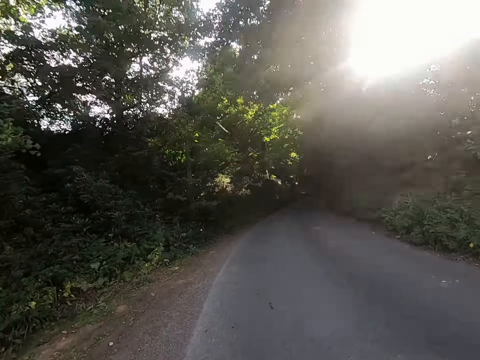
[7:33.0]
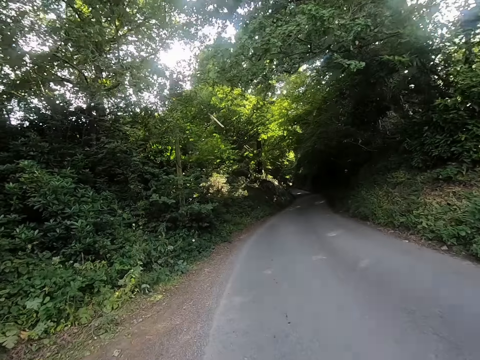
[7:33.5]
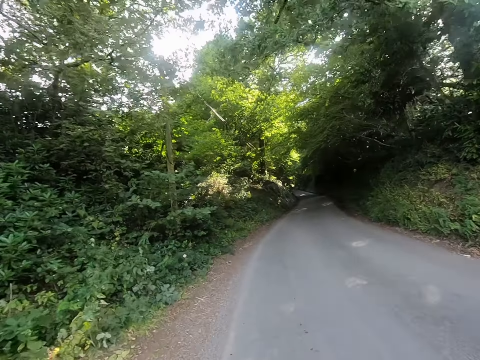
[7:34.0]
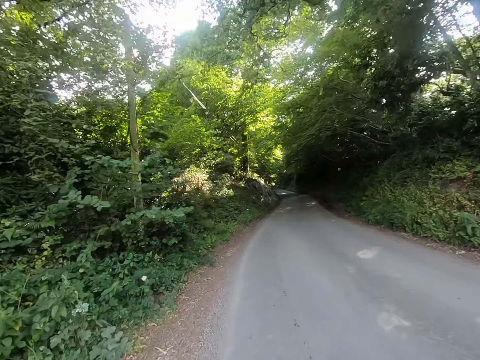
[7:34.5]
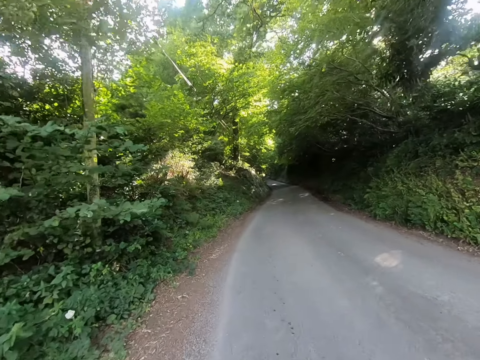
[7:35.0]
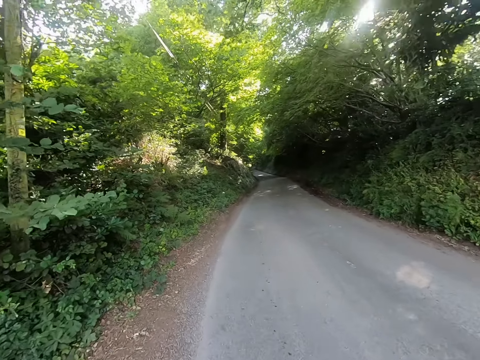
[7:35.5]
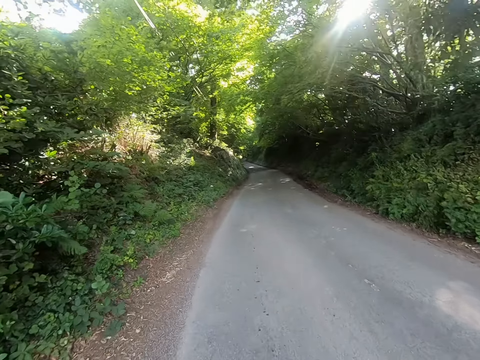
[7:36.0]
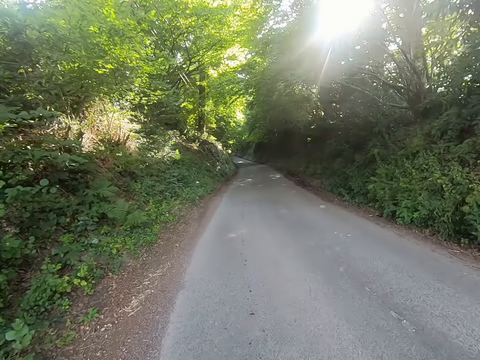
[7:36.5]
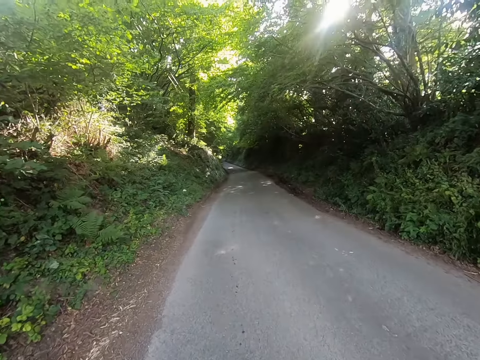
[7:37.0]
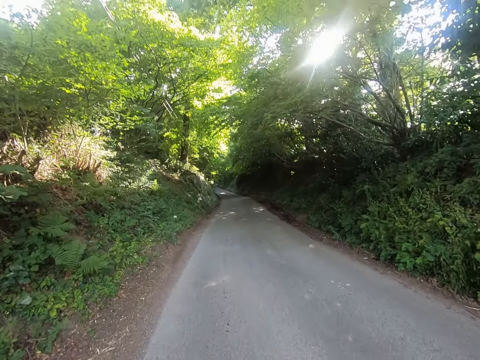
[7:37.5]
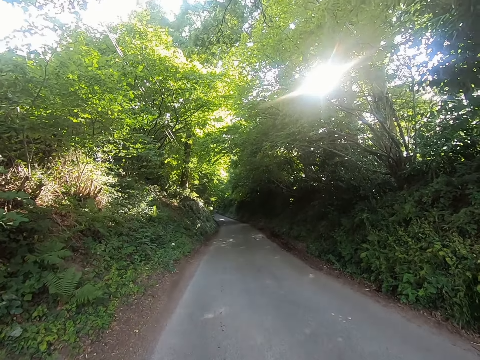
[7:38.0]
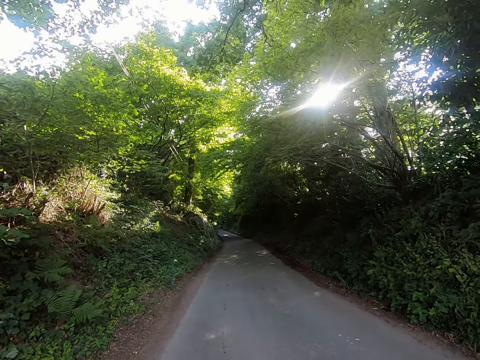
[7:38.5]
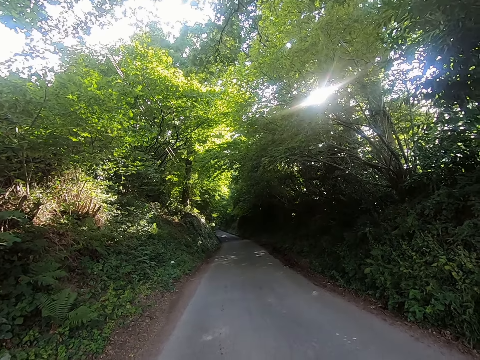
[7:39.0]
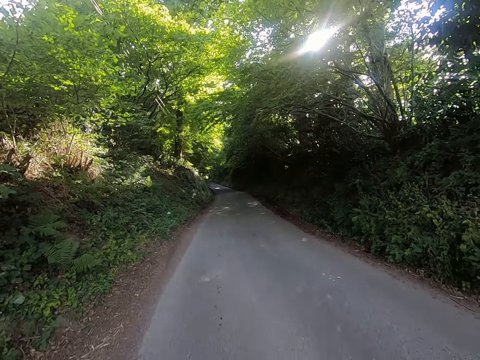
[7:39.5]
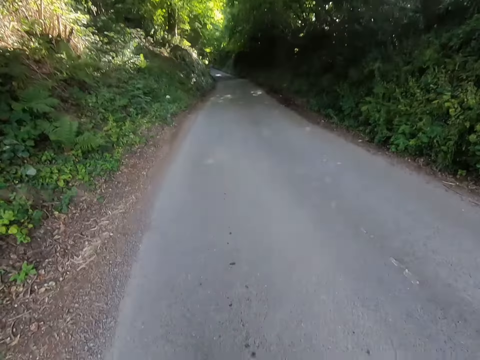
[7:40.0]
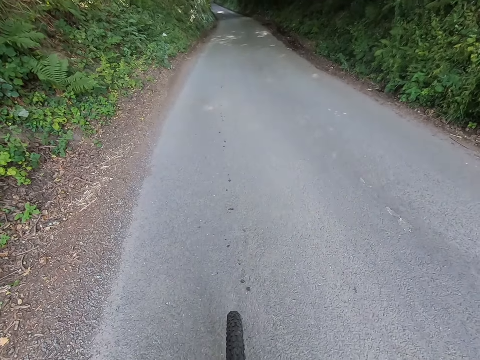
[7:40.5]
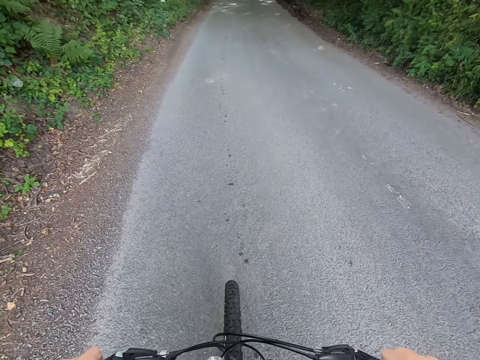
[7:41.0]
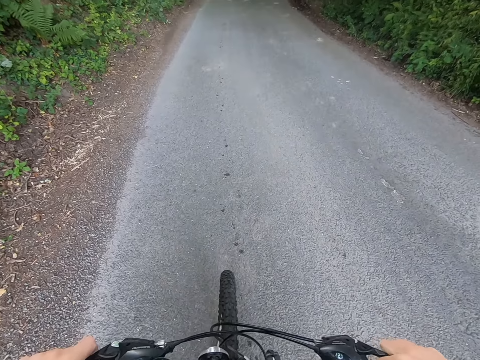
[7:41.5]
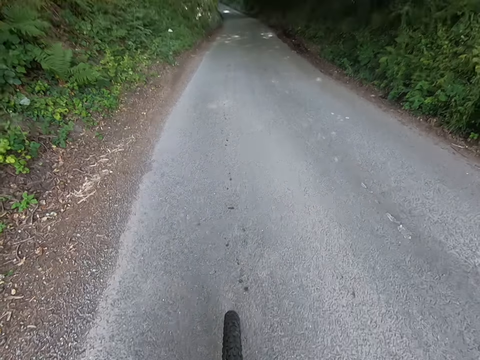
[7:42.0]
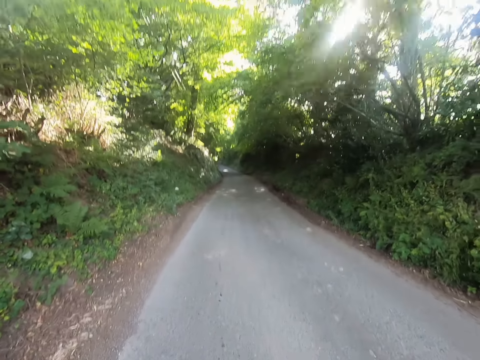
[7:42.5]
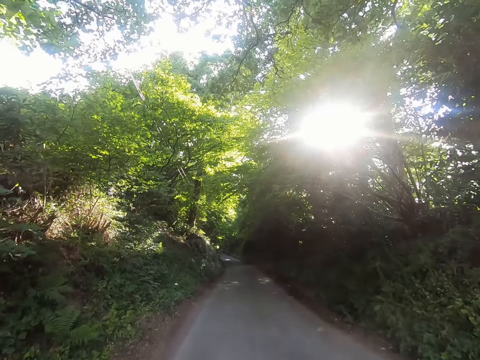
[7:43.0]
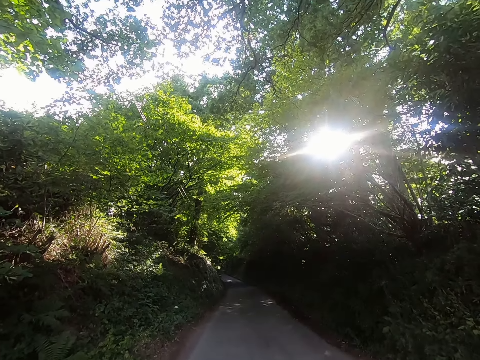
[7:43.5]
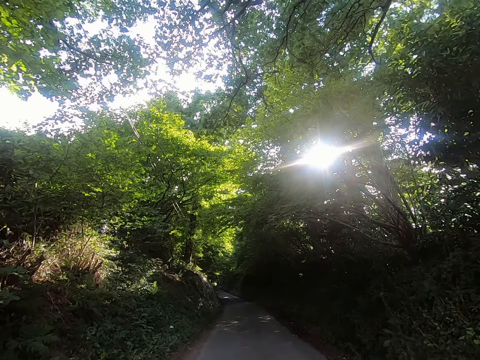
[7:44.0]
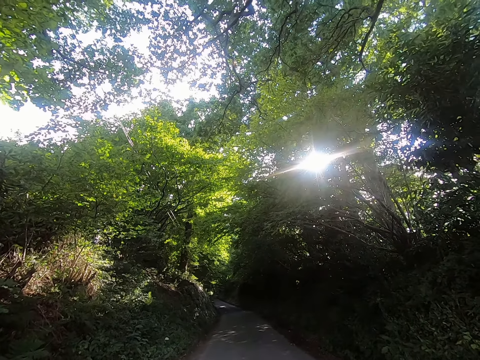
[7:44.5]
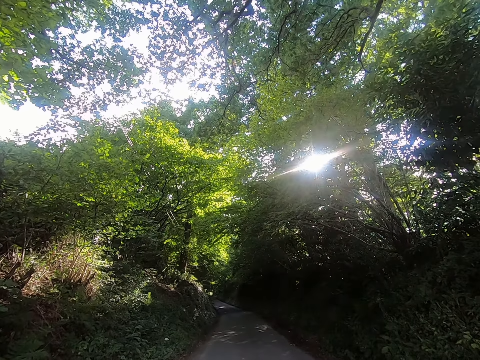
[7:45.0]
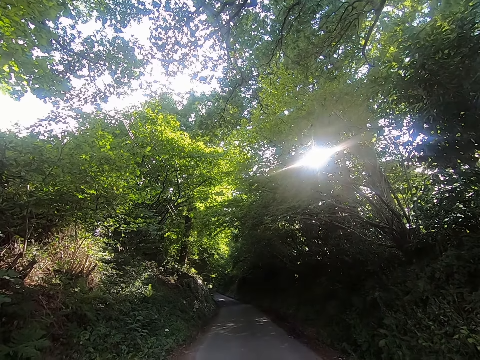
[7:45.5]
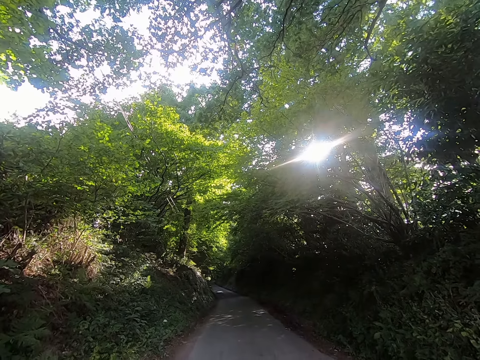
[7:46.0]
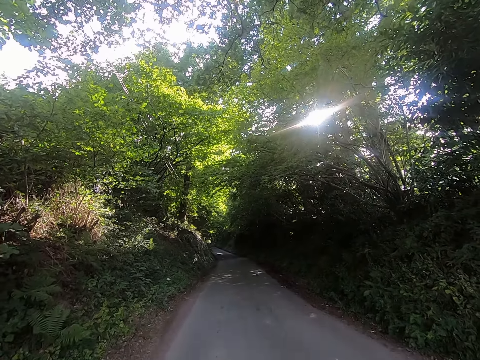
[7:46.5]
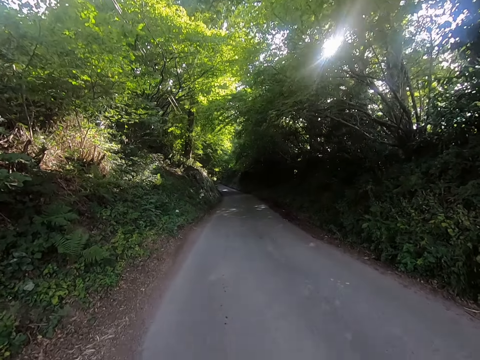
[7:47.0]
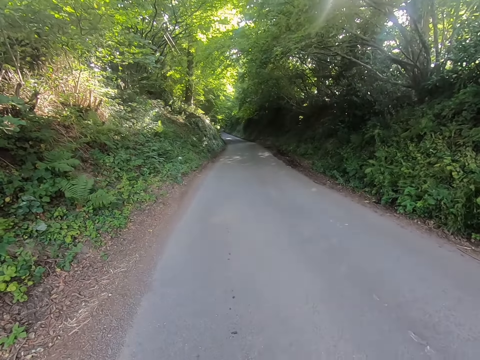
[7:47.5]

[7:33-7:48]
The camera wearer stops on the road. They look down. They look around.

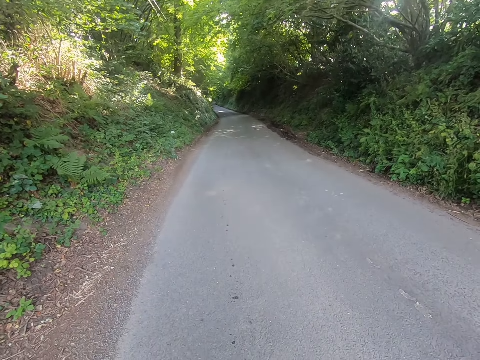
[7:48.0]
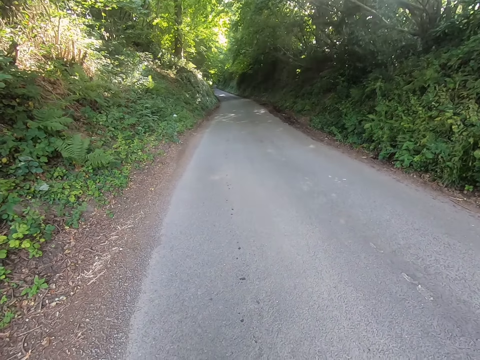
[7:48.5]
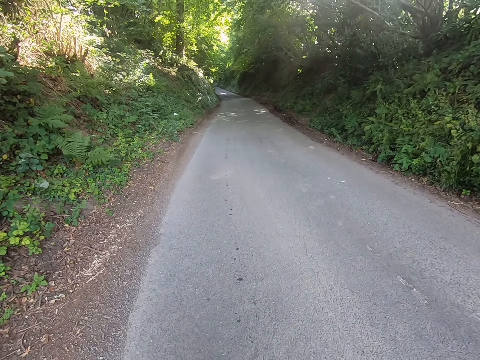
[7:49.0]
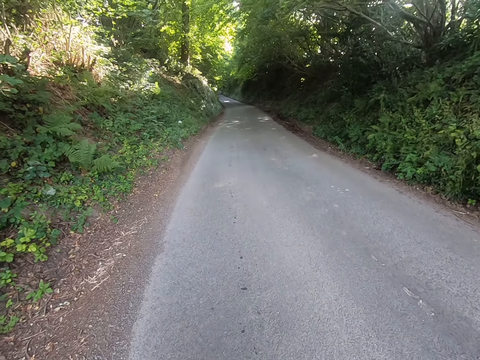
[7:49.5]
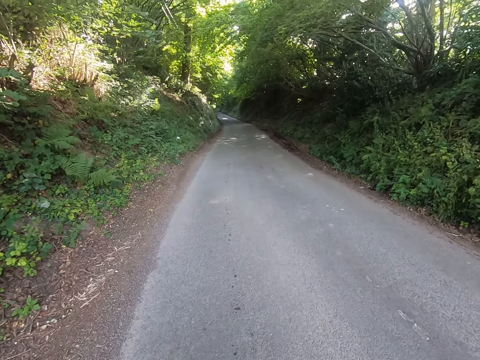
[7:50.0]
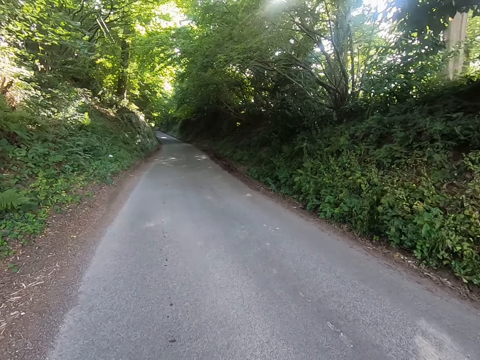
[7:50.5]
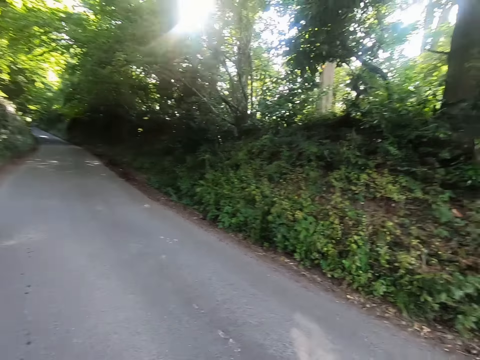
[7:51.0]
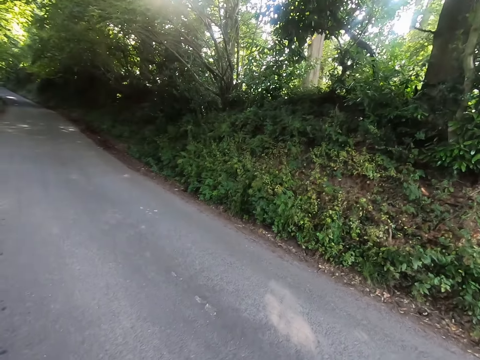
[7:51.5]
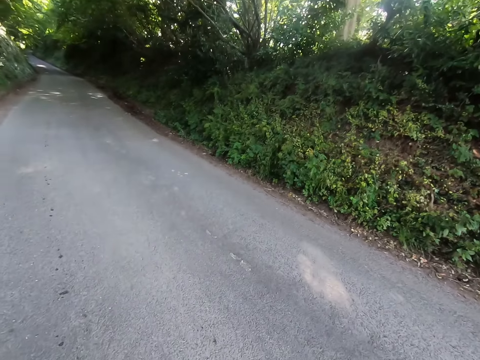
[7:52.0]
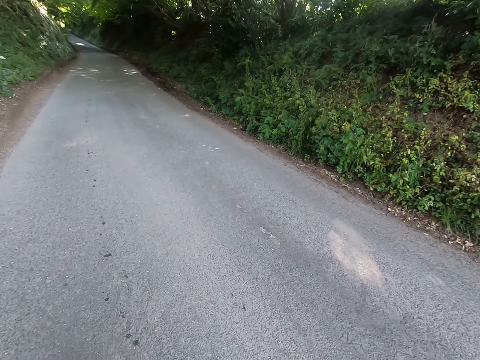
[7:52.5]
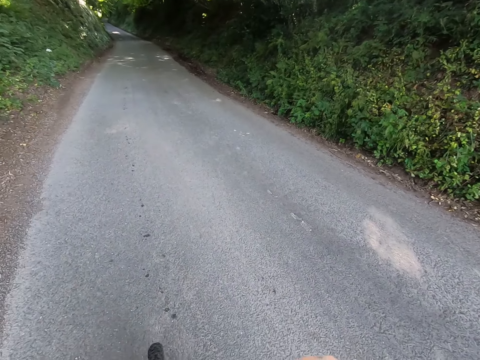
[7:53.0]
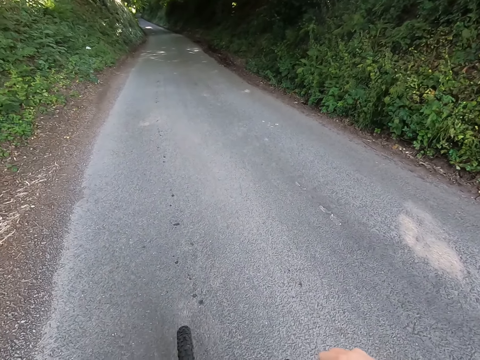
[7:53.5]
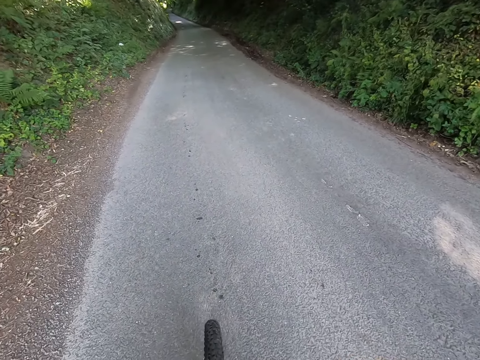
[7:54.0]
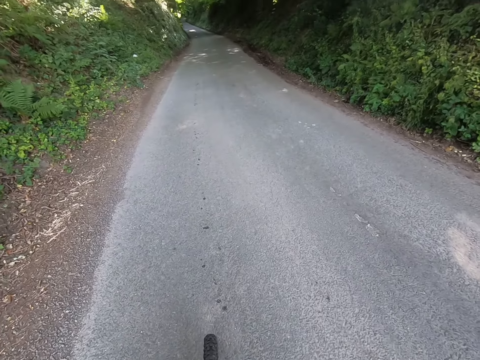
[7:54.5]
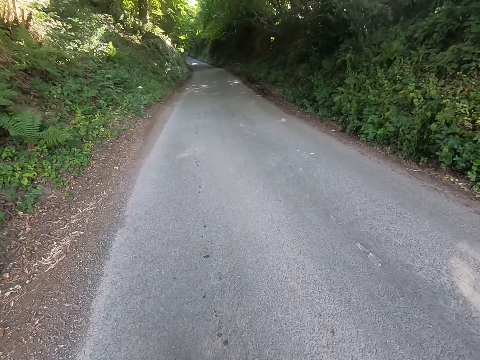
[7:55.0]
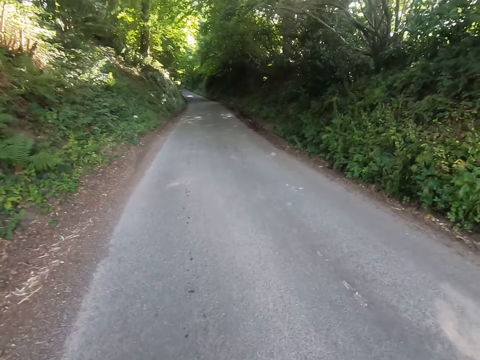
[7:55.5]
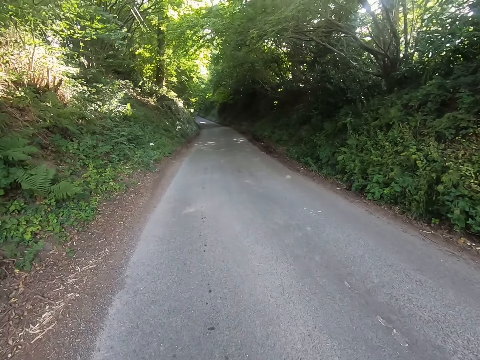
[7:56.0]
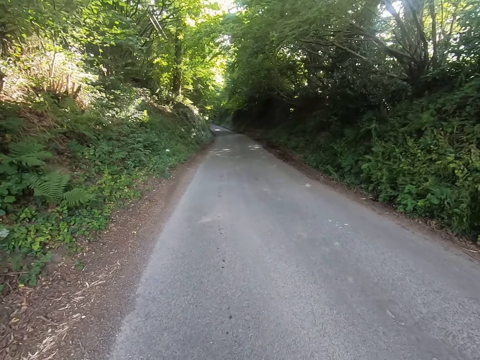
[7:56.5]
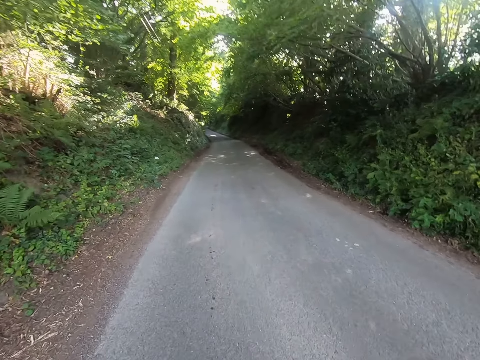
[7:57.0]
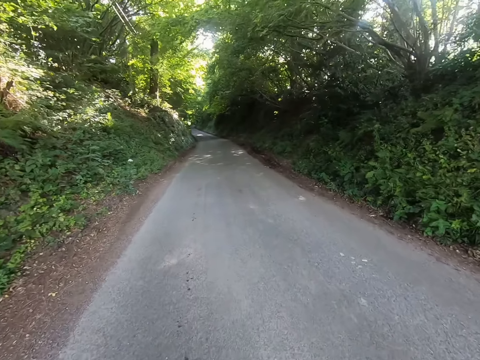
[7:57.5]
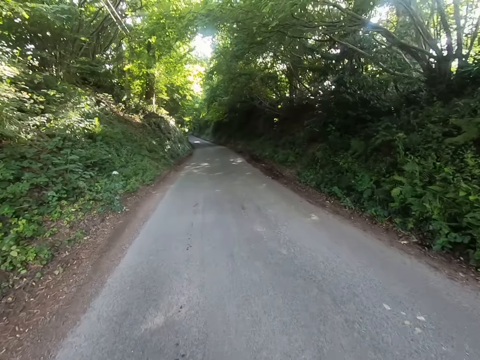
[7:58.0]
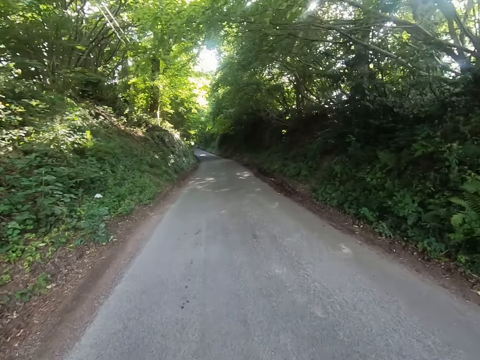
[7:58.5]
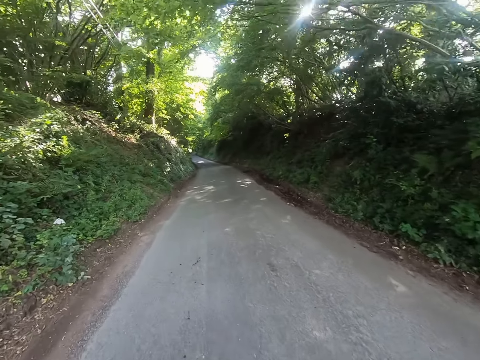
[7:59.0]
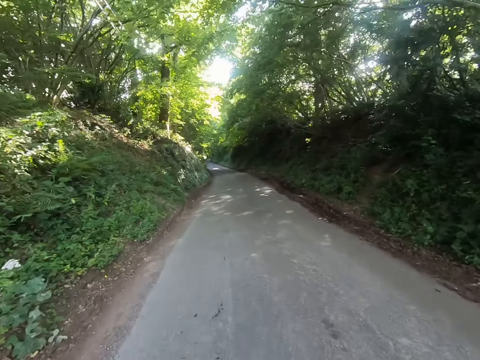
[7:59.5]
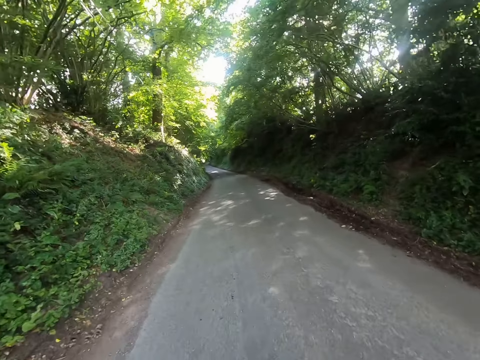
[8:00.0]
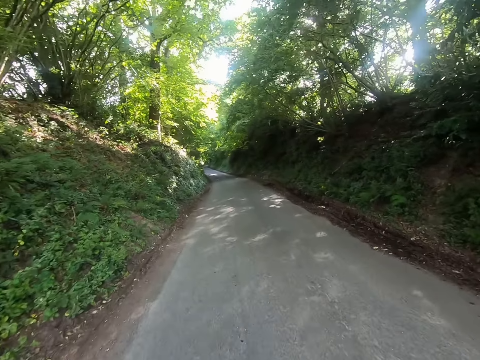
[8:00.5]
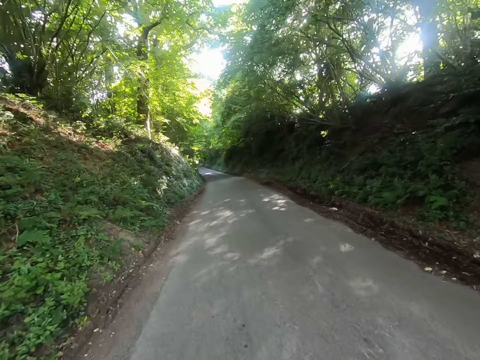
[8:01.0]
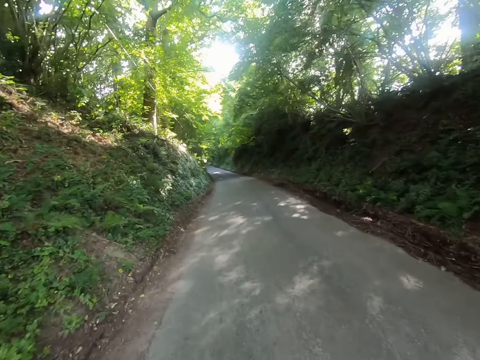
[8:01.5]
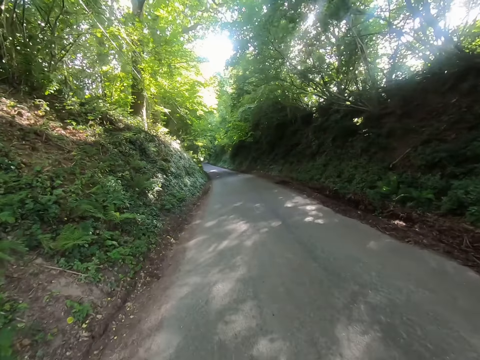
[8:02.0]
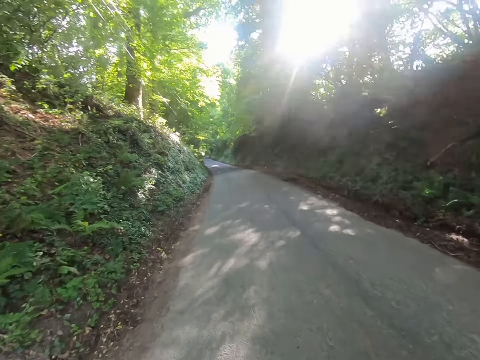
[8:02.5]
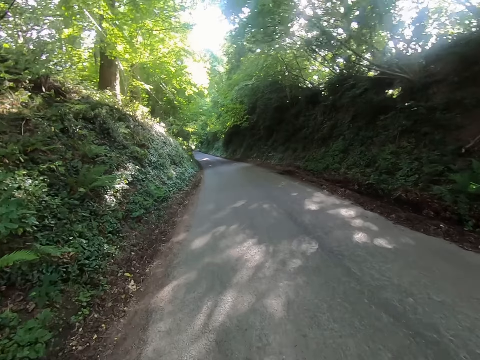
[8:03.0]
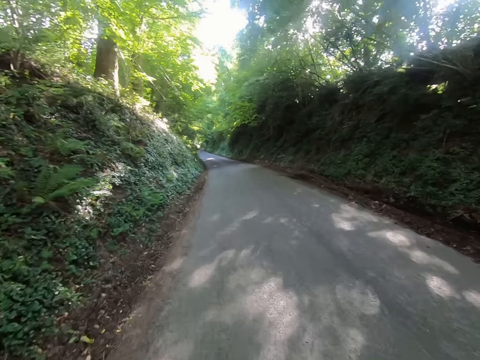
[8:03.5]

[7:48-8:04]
The camera wearer rides the bicycle on the road.
